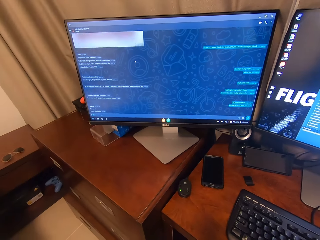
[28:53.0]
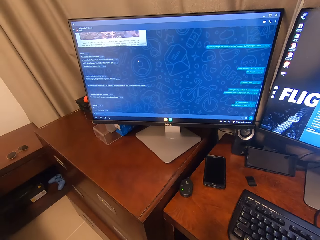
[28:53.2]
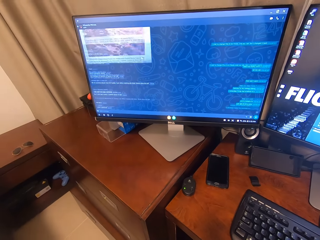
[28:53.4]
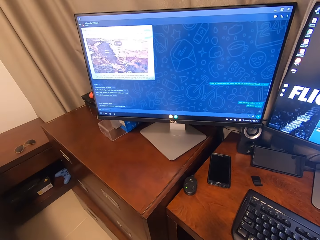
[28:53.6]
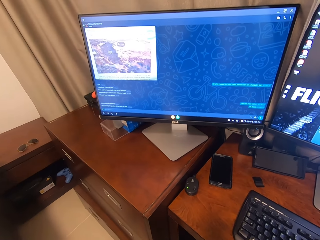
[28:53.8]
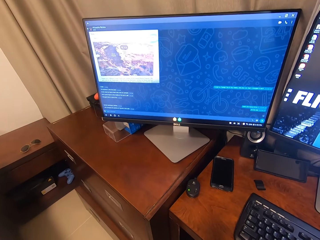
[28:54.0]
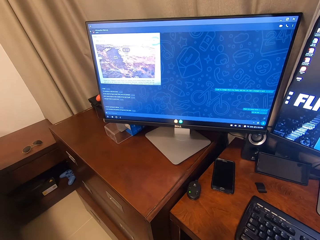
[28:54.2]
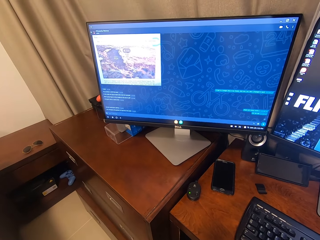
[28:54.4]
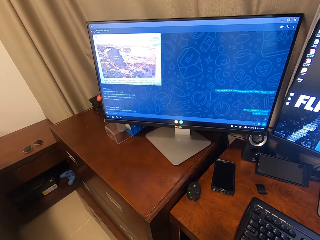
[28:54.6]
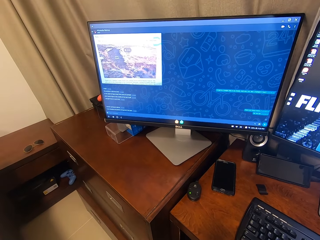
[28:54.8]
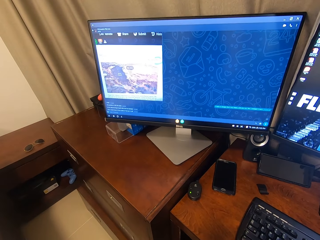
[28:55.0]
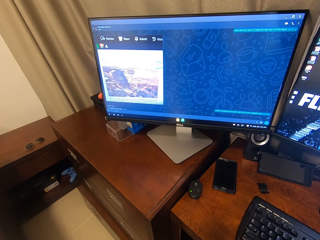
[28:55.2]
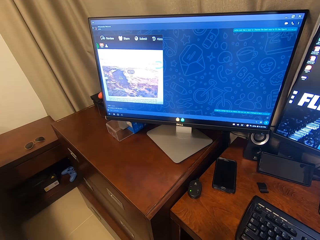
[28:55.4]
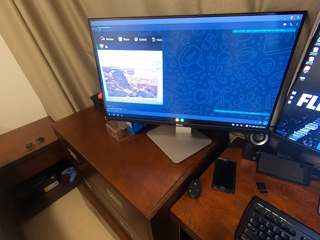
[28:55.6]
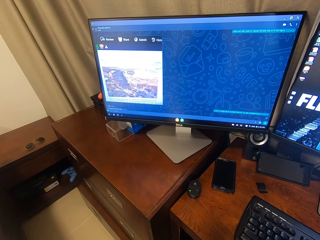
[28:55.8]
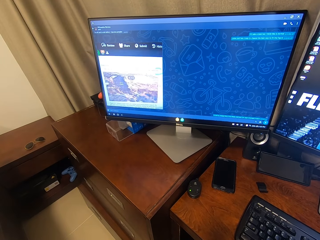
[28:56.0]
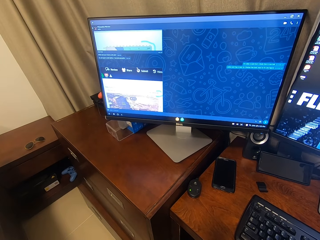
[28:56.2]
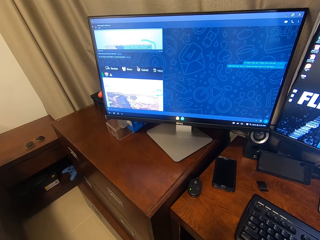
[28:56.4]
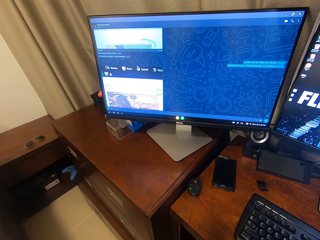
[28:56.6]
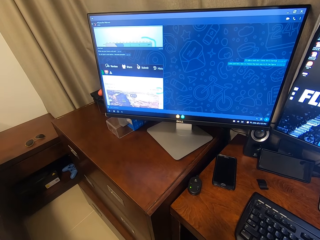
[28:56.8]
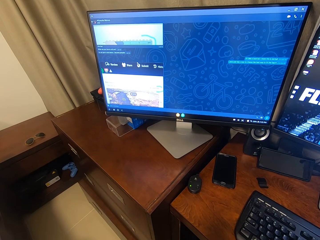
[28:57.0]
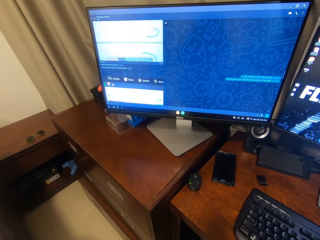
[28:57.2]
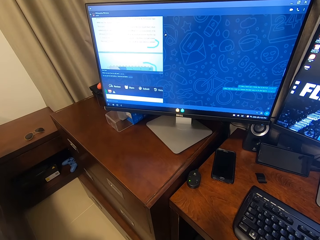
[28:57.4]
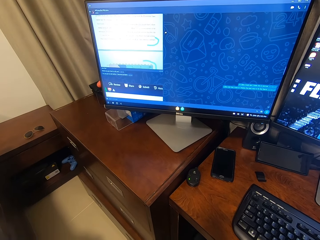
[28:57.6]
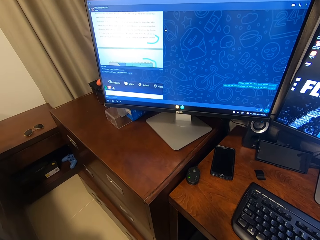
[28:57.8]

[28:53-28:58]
The camera wearer operates a computer using a mouse.

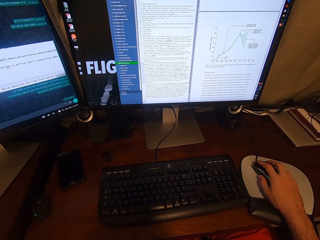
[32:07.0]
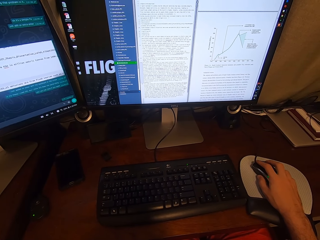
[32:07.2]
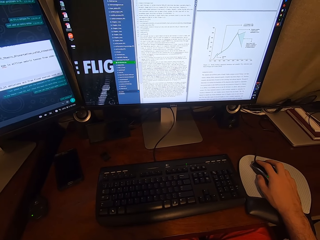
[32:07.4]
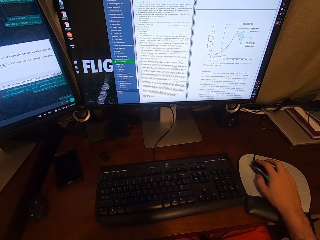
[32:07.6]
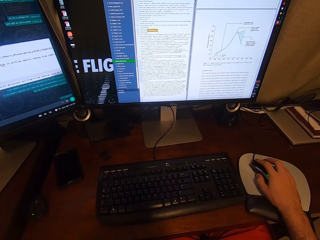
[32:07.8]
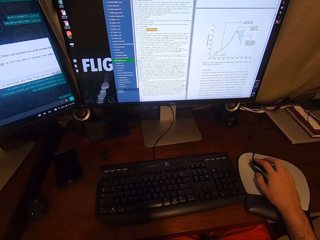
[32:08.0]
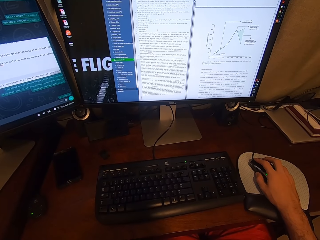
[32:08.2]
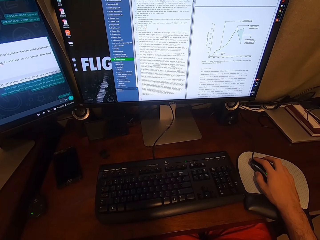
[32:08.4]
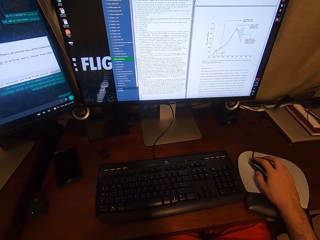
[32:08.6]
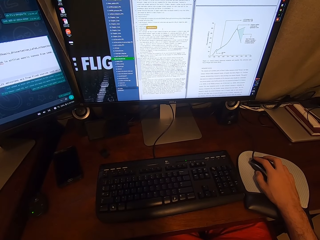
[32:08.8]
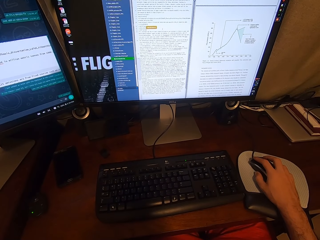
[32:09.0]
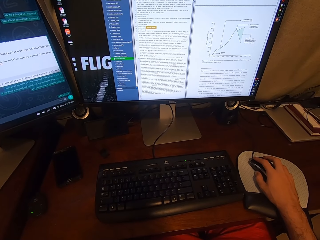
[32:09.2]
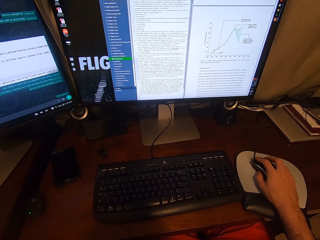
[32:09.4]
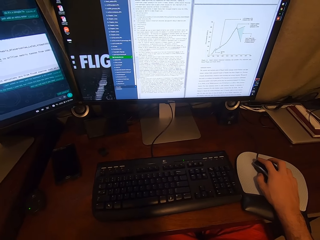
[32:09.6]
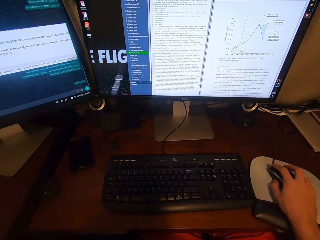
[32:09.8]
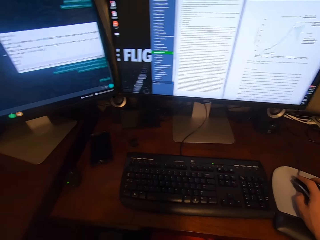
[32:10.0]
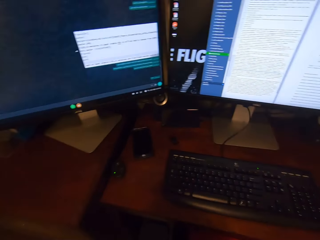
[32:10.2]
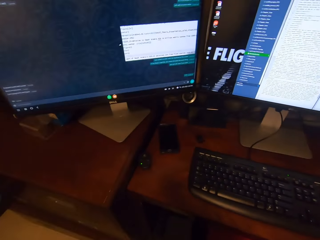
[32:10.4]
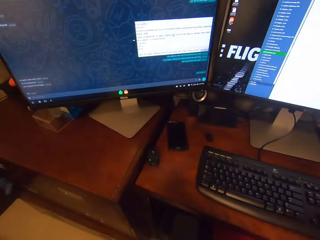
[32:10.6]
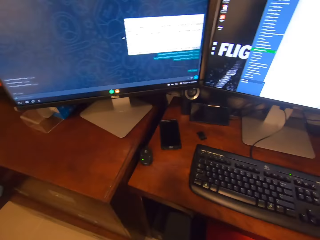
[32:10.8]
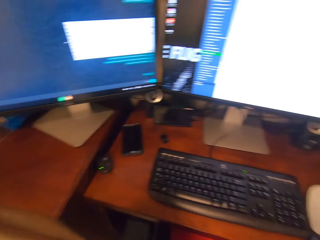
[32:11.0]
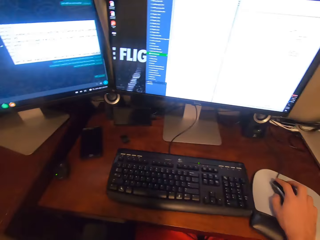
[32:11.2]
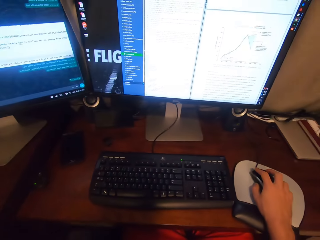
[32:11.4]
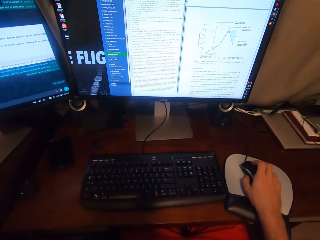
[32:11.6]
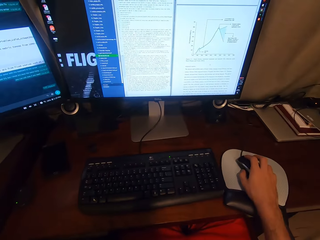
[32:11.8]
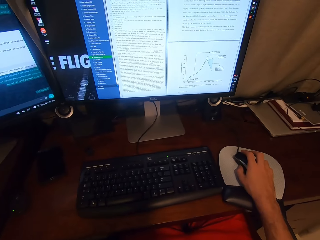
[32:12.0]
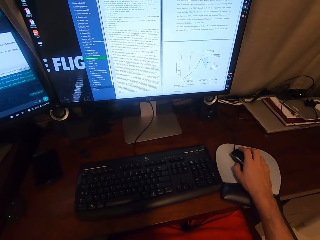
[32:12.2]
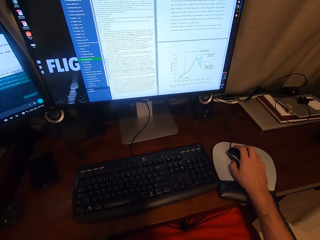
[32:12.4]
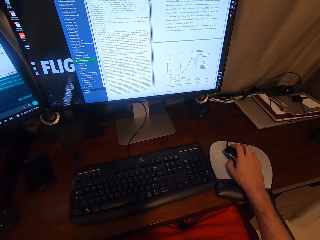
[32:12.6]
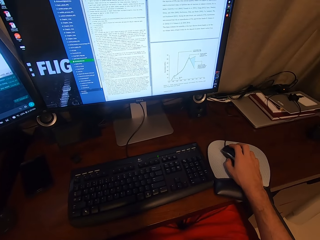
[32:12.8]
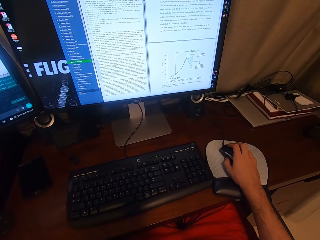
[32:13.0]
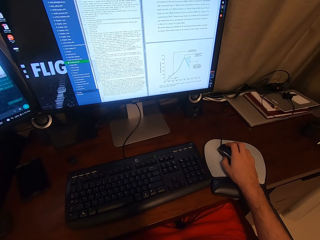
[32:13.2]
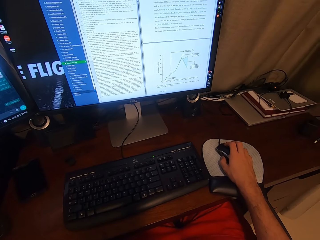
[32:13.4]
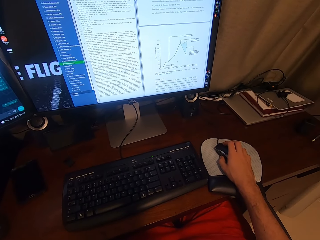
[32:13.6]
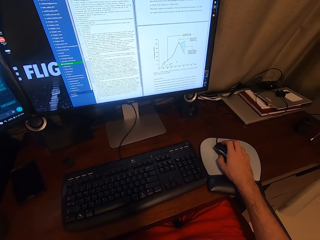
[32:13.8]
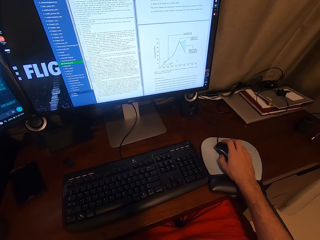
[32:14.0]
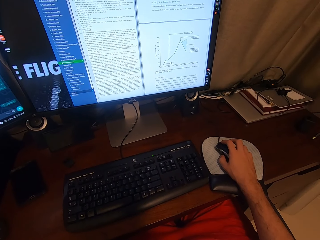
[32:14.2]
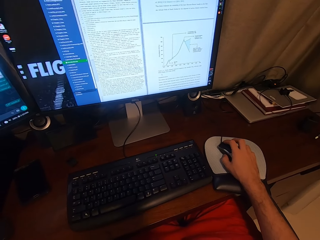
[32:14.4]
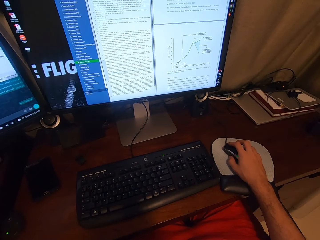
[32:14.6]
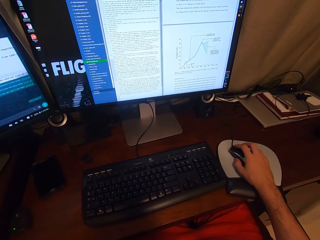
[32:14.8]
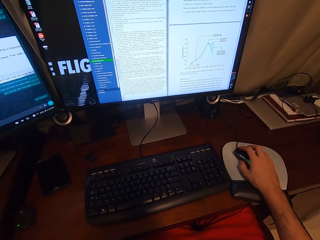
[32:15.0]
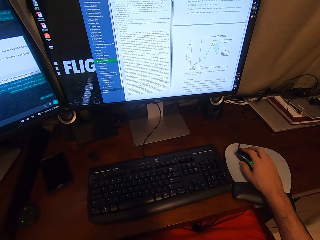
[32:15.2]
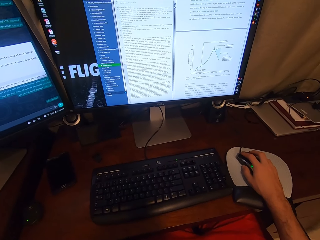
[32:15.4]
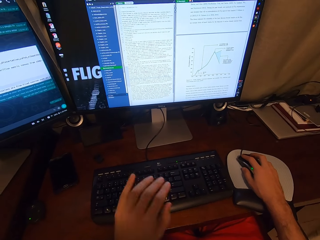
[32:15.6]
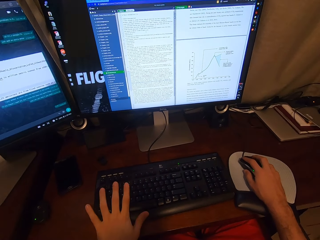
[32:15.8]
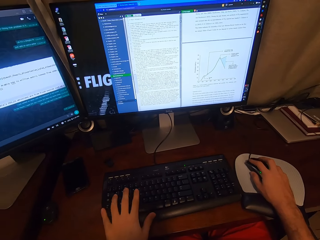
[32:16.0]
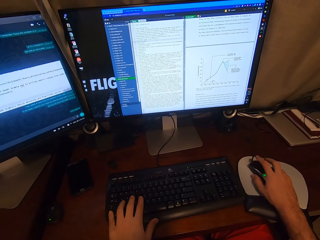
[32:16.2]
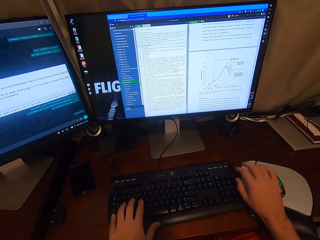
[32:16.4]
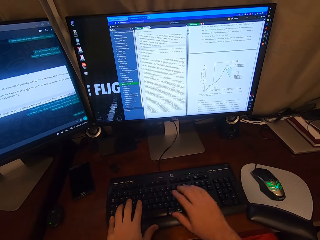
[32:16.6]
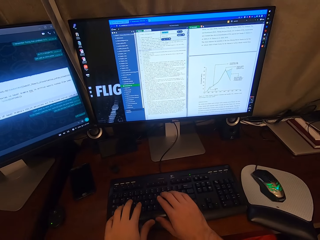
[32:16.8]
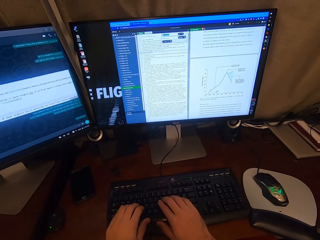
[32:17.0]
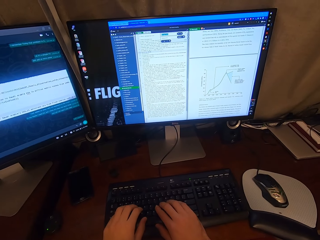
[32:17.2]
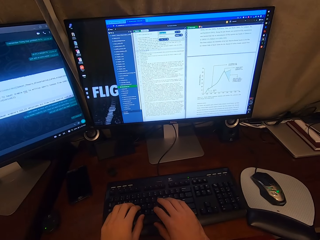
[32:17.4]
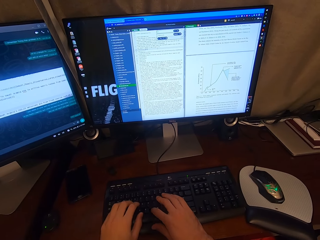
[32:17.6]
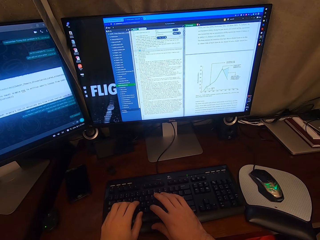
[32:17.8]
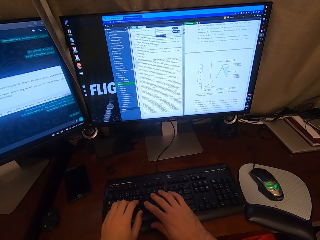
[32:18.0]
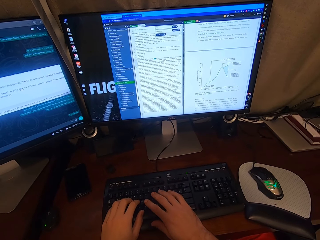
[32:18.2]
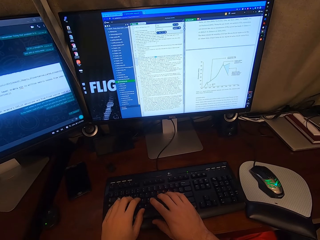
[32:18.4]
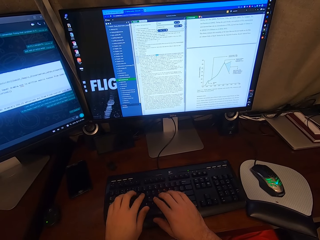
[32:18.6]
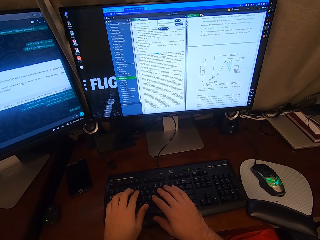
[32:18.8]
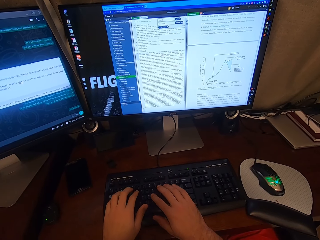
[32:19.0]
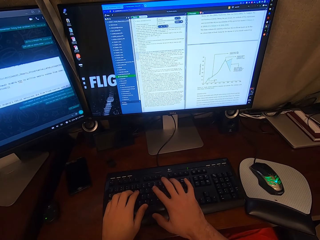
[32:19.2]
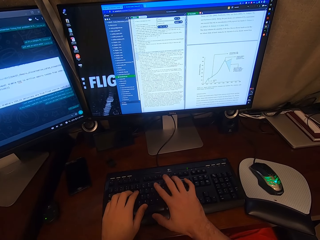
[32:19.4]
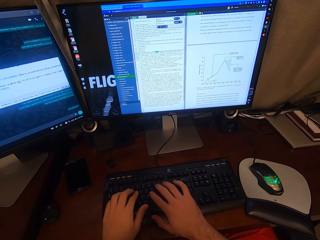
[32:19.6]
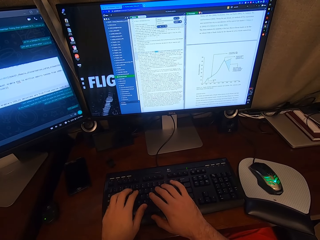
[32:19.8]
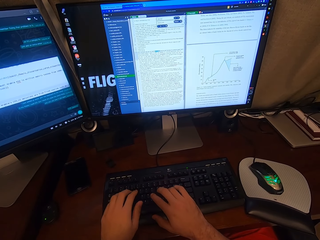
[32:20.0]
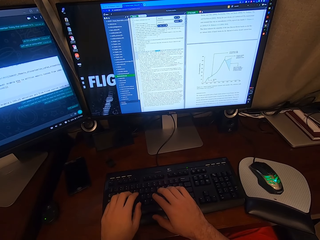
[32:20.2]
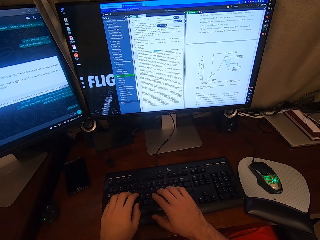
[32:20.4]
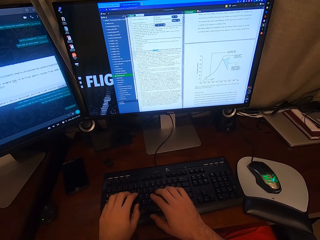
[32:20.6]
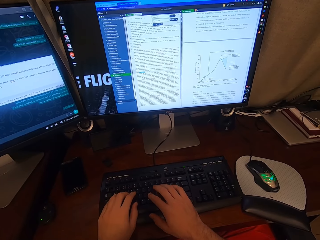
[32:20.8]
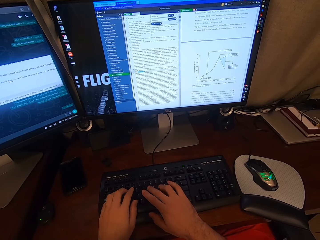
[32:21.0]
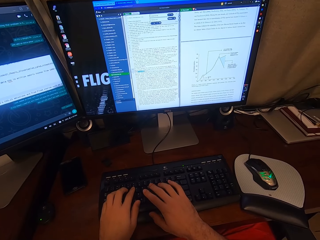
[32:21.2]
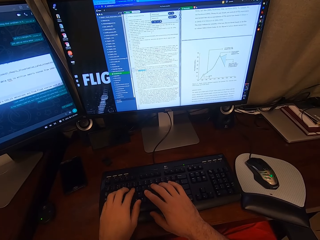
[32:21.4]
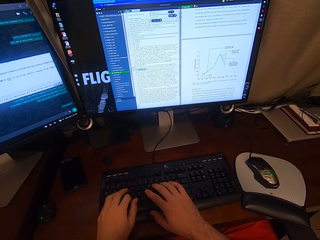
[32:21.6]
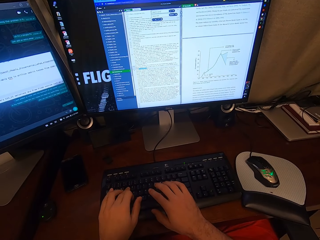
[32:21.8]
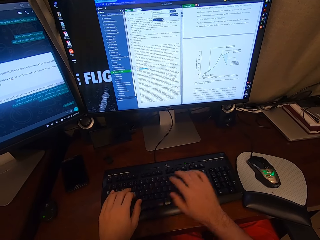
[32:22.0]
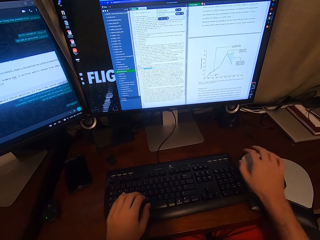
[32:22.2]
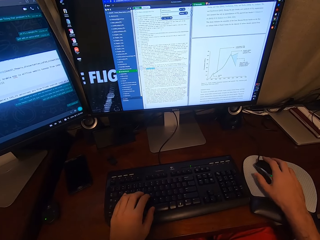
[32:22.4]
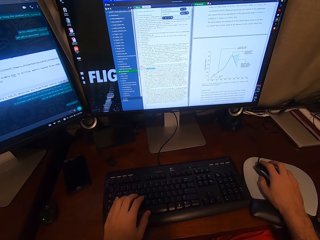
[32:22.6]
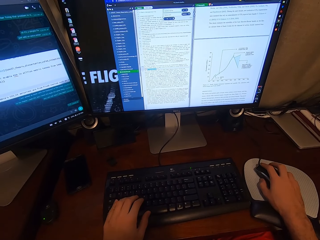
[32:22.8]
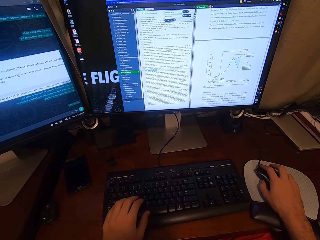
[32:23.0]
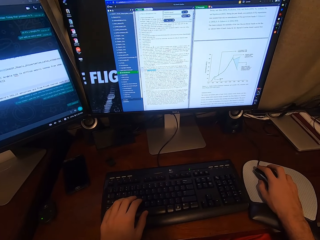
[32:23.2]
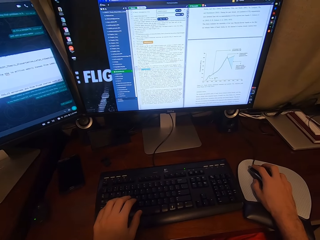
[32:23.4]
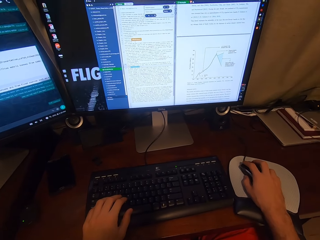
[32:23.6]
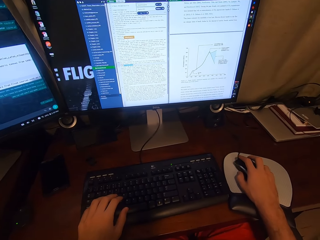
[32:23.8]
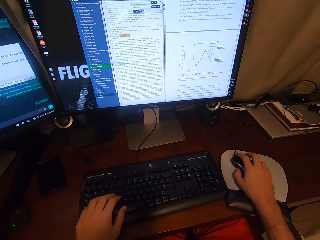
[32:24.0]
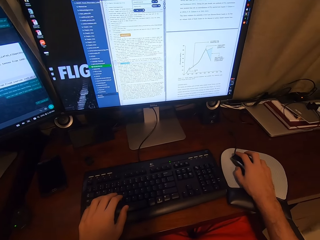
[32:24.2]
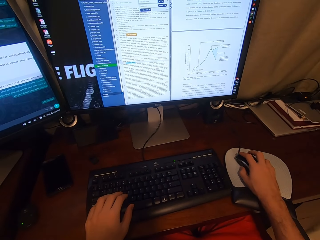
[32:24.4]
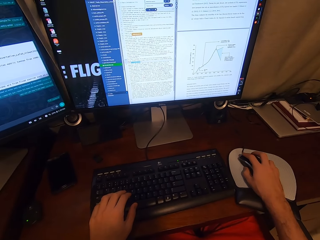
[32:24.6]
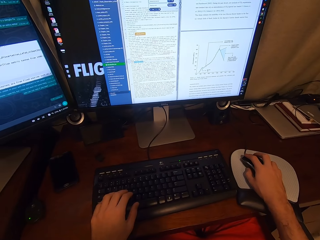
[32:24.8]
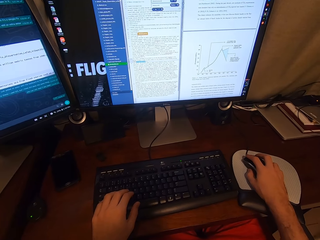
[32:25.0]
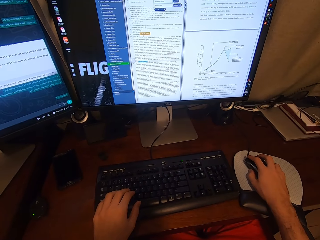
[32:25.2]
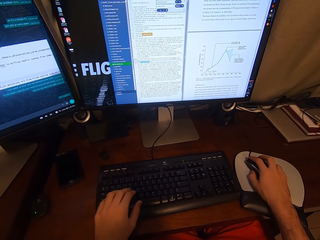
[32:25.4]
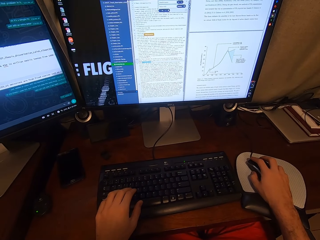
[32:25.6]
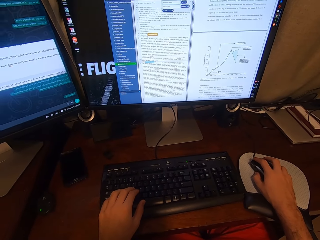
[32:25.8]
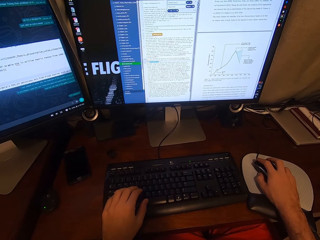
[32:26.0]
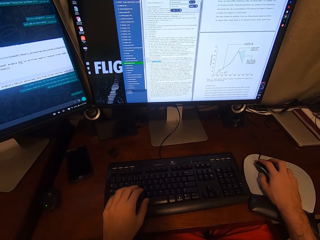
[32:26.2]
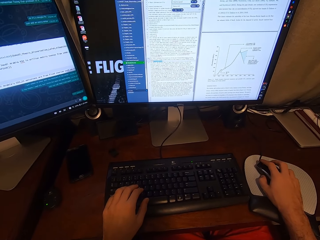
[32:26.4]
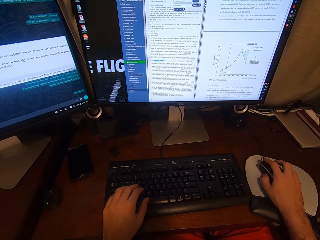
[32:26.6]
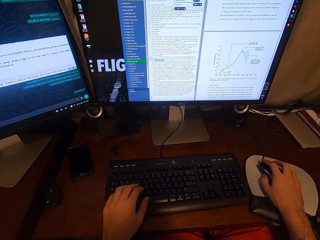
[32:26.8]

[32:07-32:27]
The camera wearer scrolls the computer. He types on the keyboard attached to the desktop computer with his hands. He holds the USB mouse attached to the desktop computer with his right hand. He scrolls the computer.
